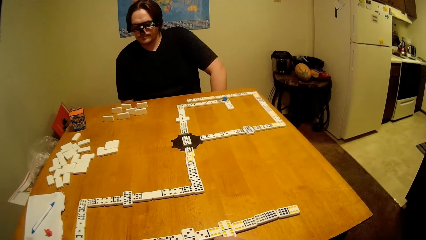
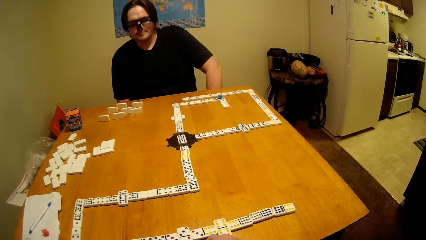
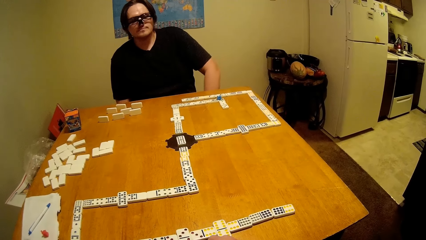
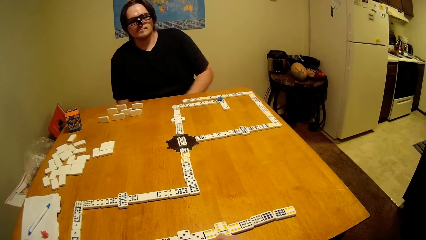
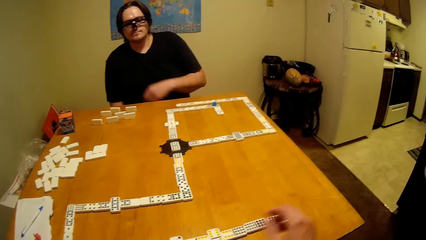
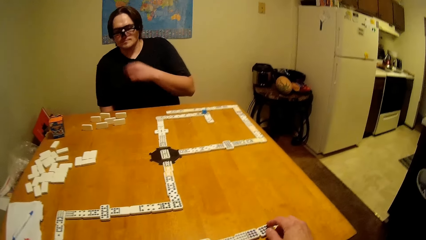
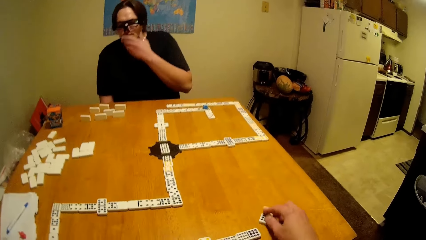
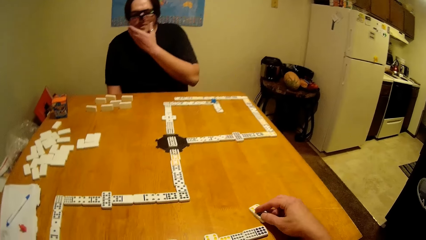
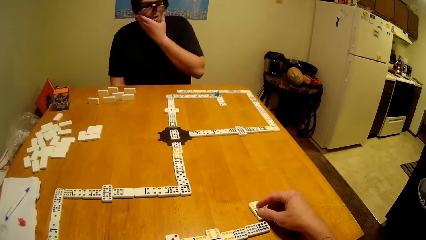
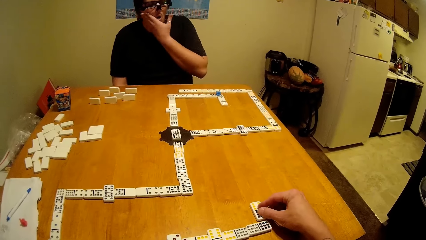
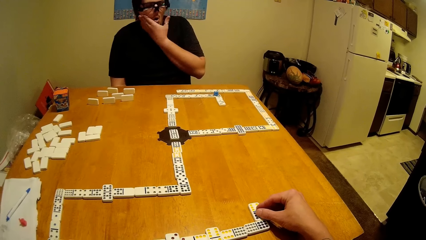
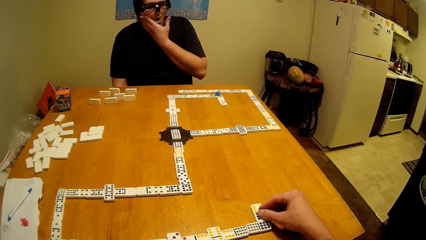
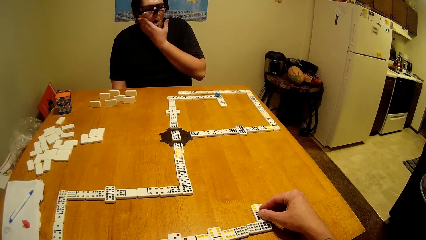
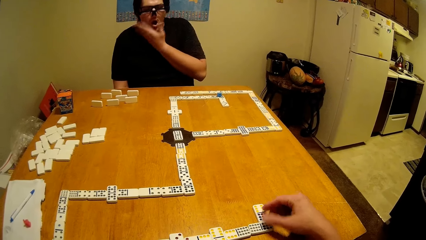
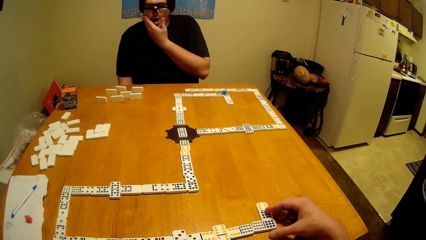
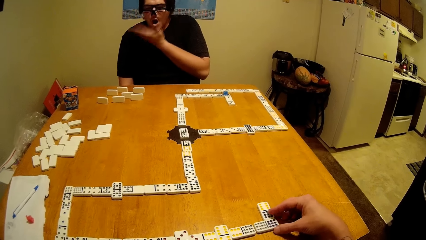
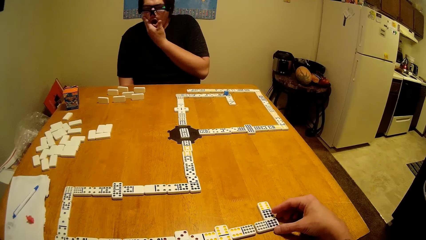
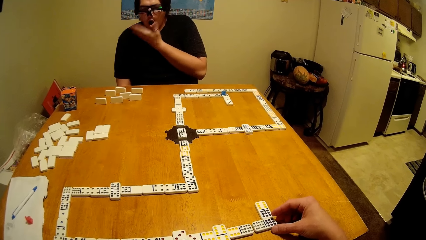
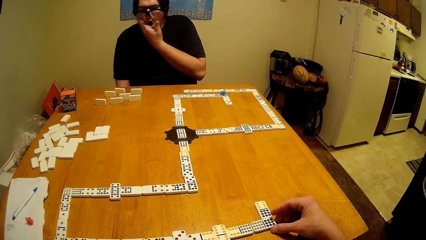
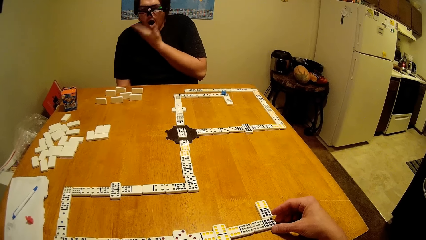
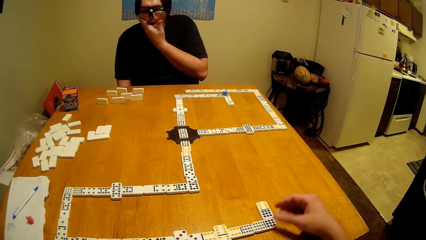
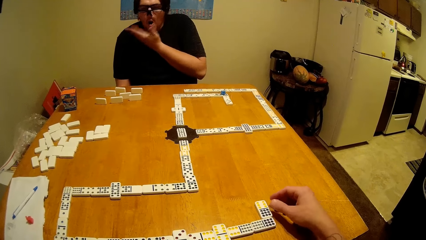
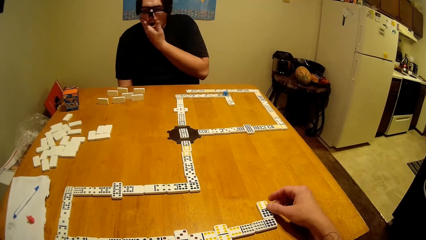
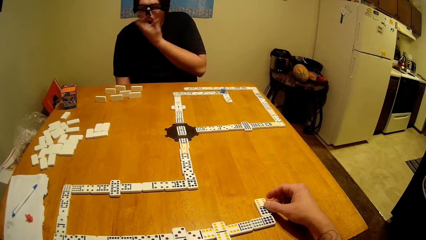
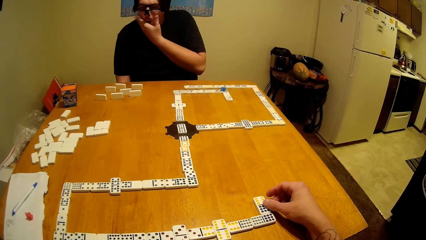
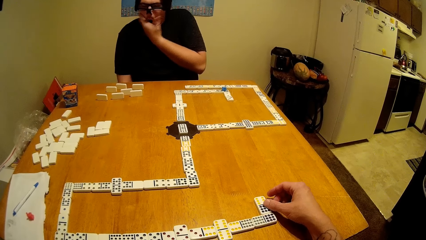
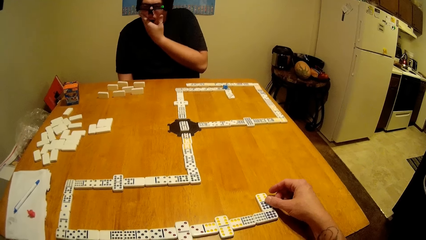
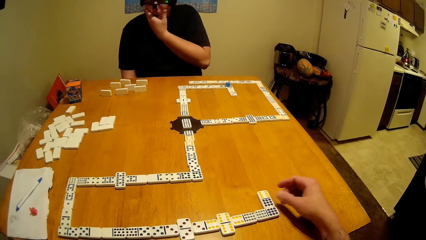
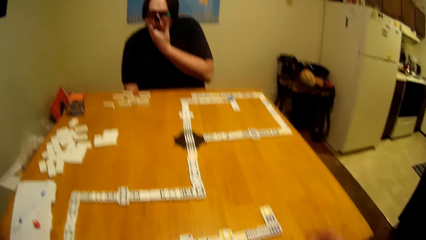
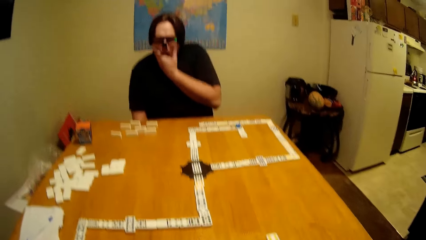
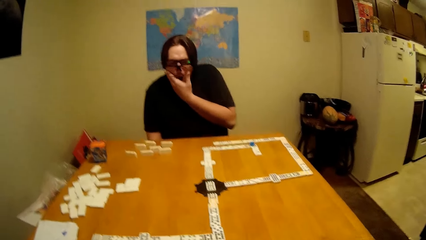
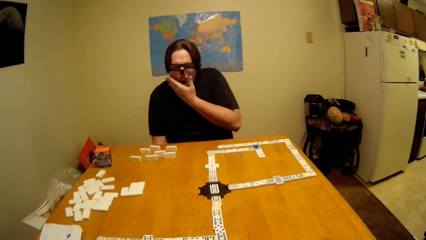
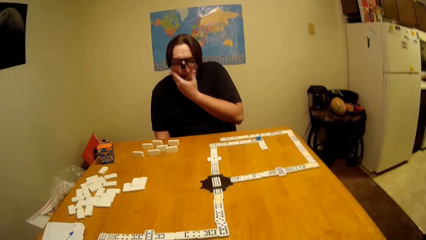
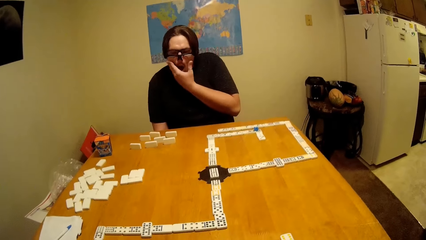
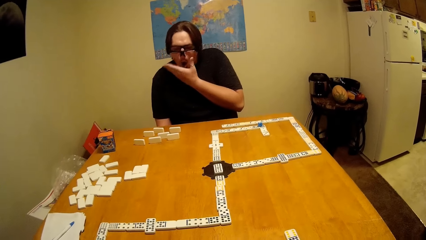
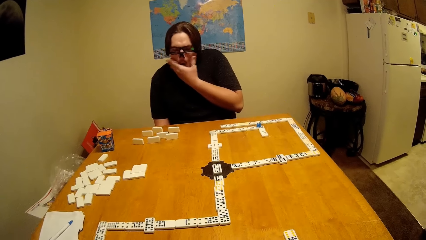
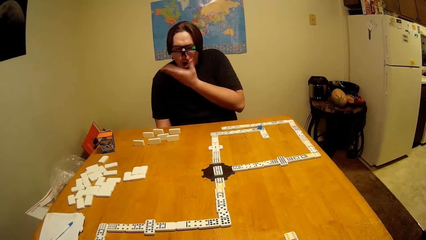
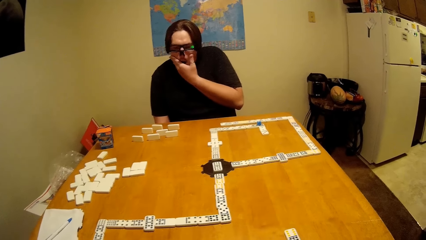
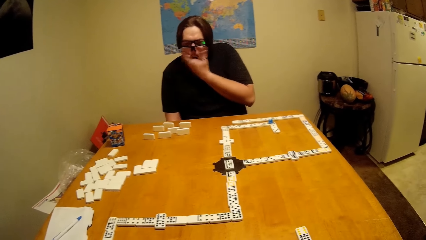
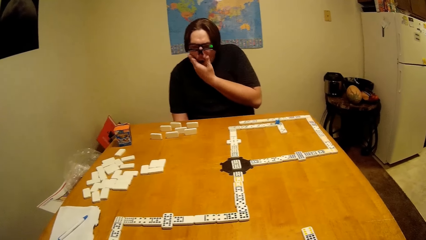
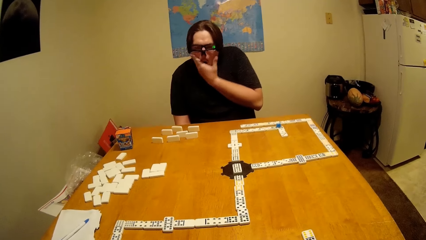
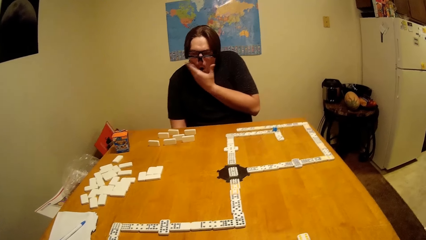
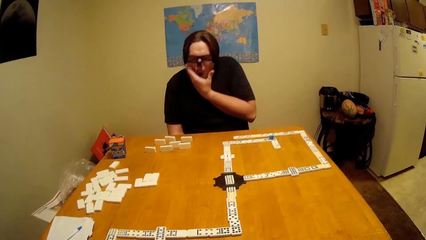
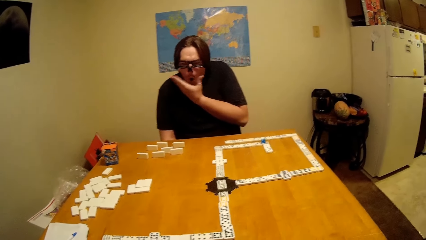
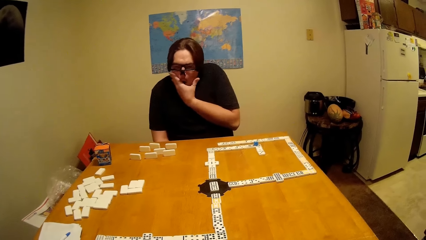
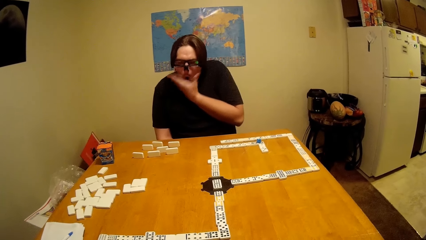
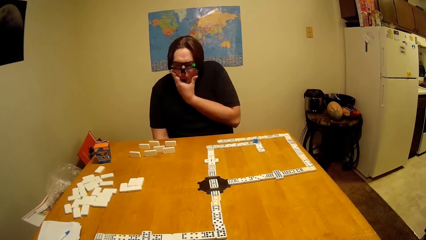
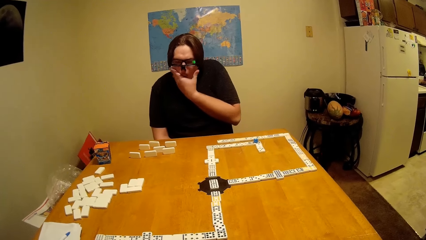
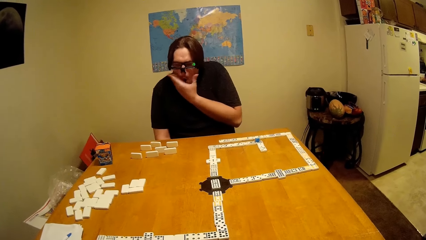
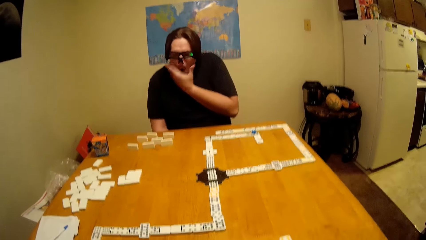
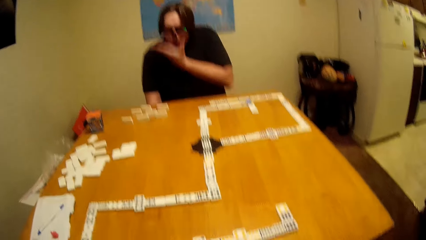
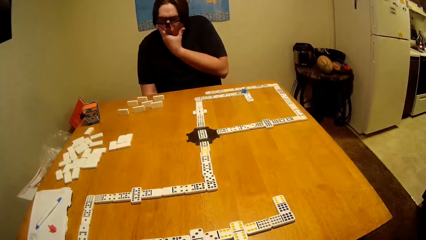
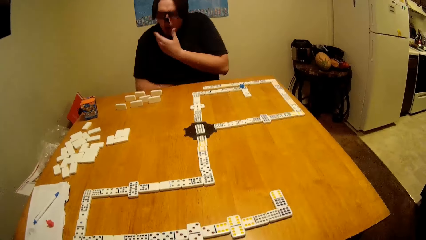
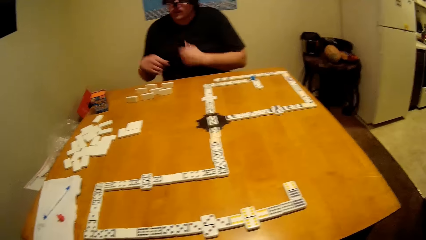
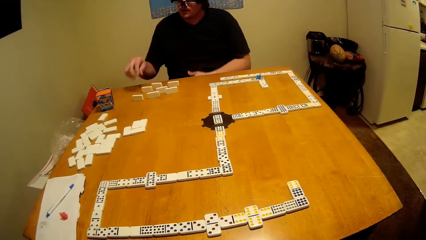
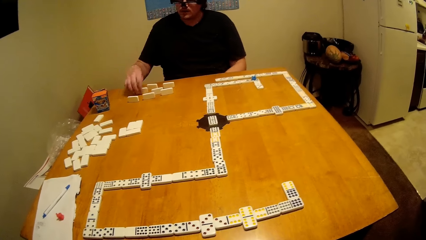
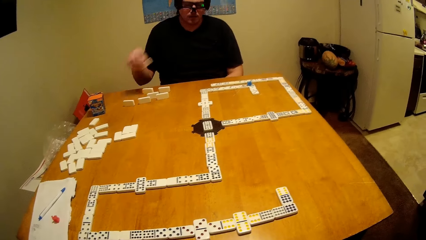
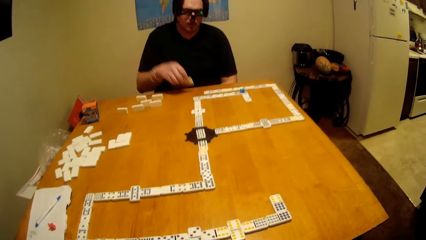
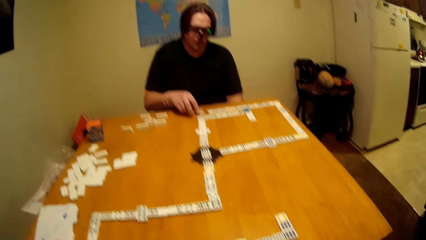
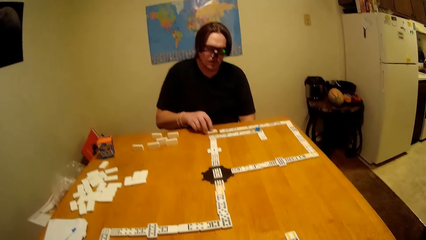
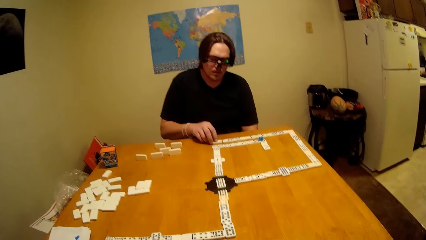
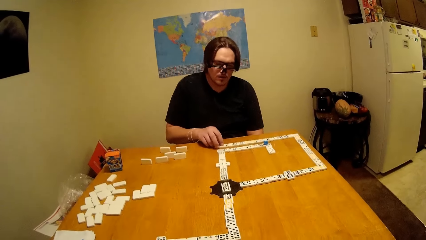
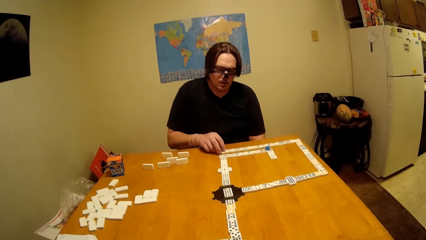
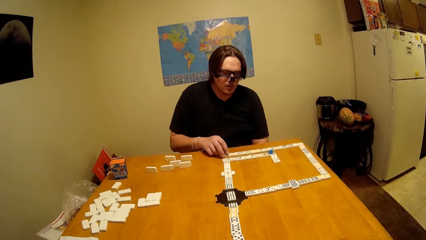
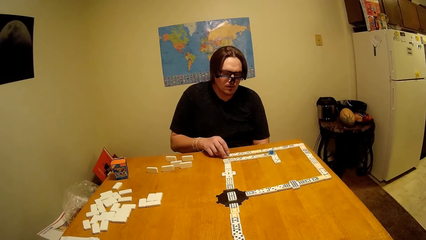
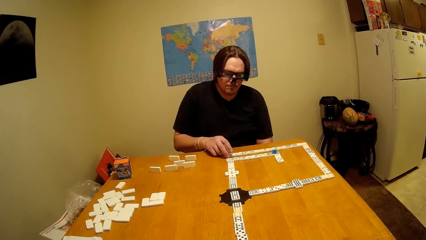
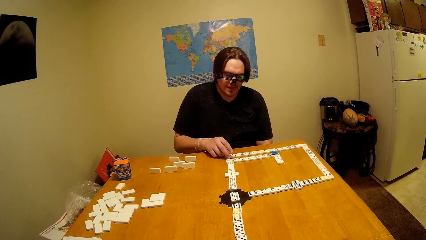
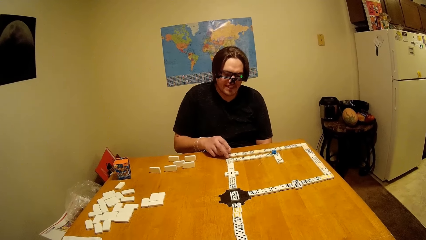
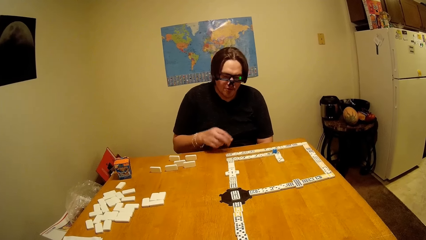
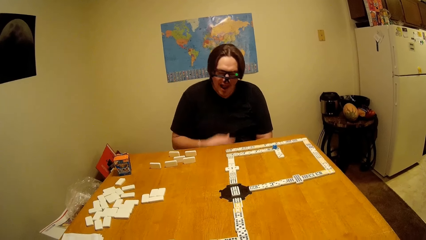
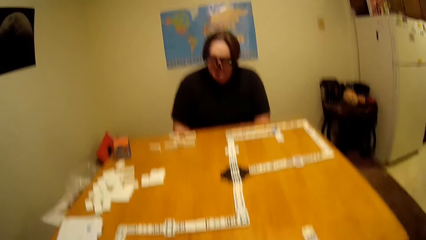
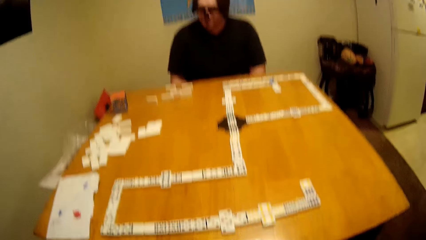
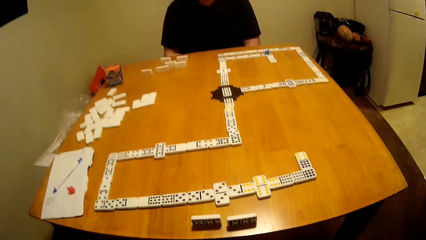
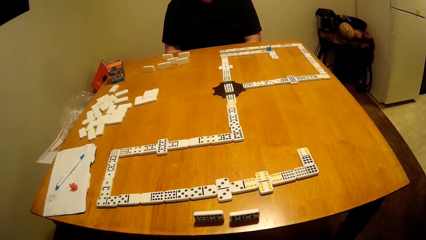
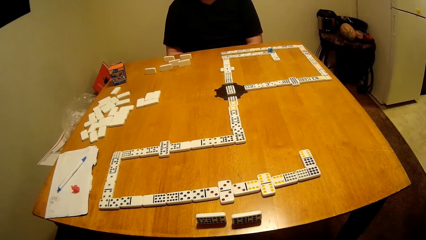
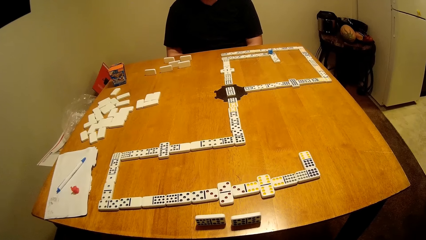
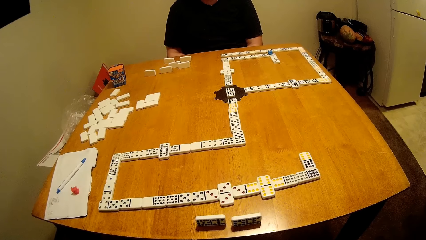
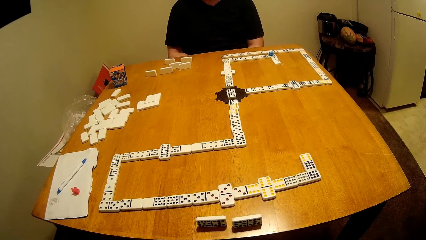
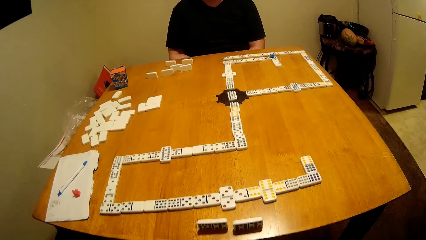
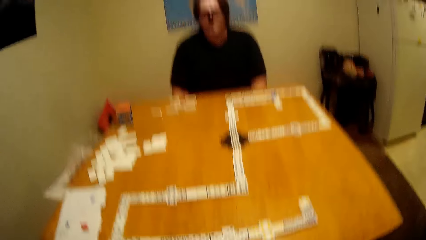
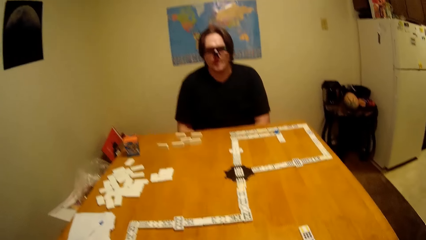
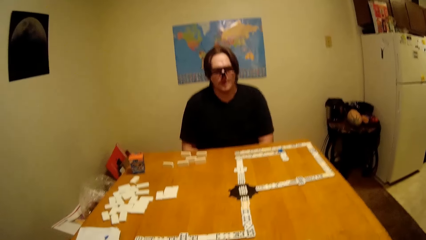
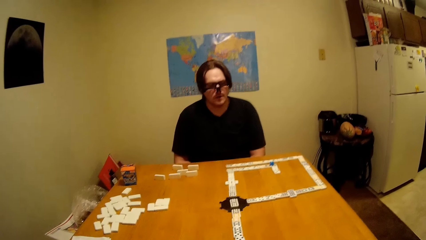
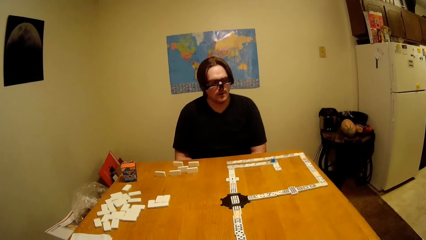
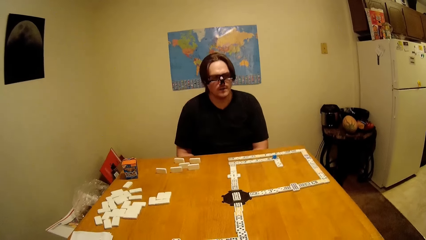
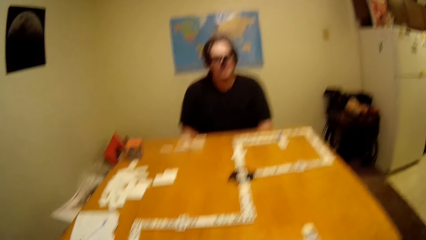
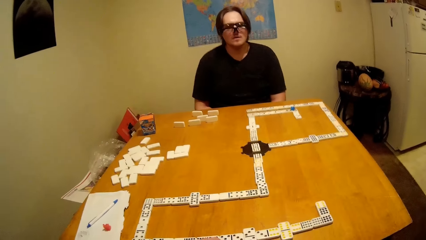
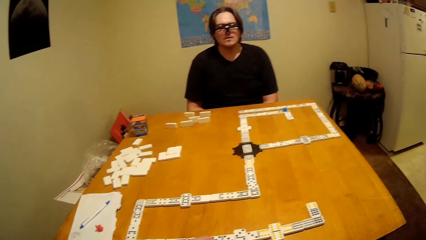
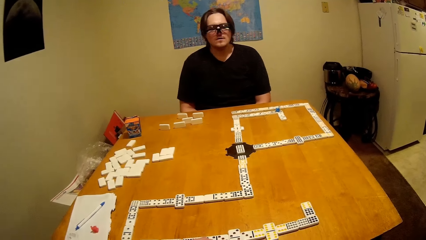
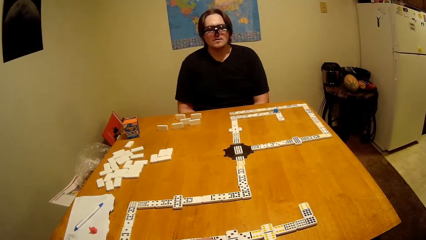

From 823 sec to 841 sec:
A man hits his cheeks. The camera wearer puts the dominoes piece down. The man touches the face. The man takes the dominoes piece, plays the dice and puts the dominoes piece down. The man puts the hand down.
